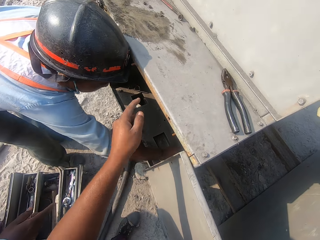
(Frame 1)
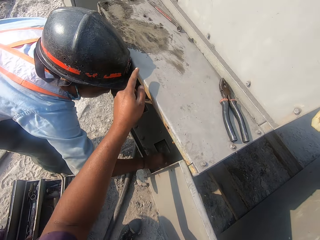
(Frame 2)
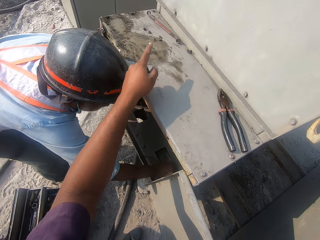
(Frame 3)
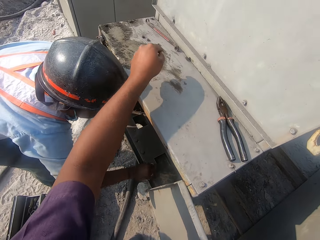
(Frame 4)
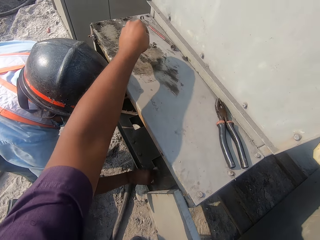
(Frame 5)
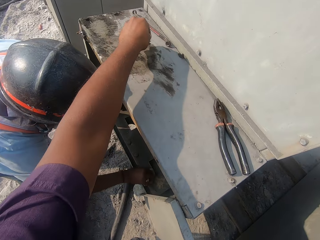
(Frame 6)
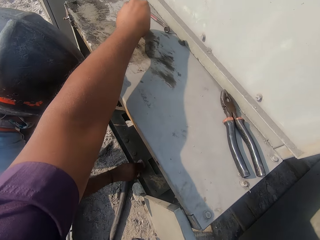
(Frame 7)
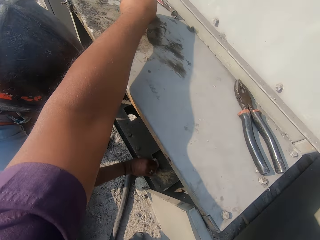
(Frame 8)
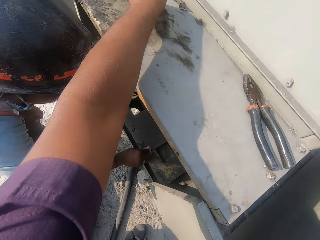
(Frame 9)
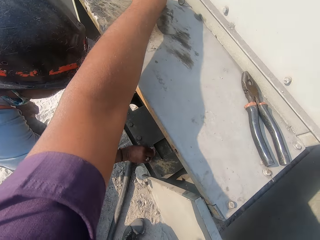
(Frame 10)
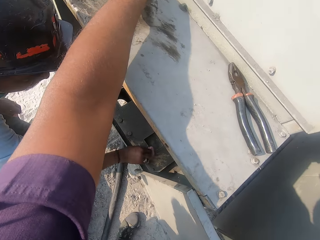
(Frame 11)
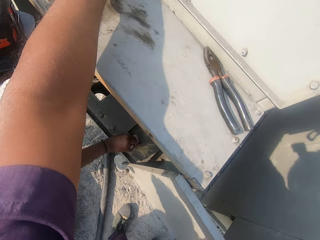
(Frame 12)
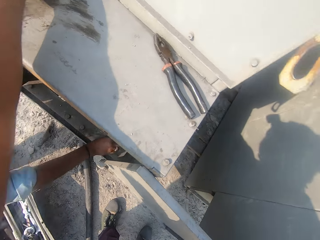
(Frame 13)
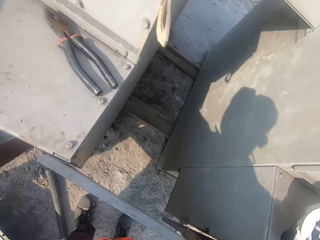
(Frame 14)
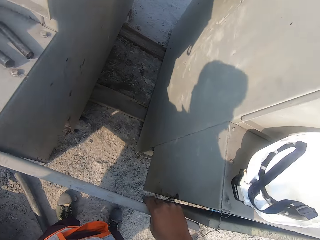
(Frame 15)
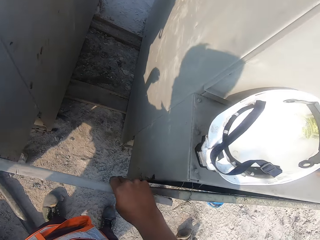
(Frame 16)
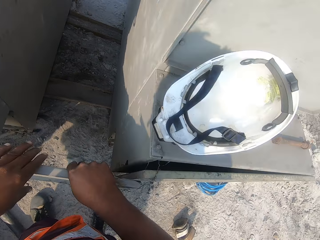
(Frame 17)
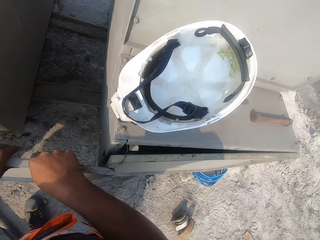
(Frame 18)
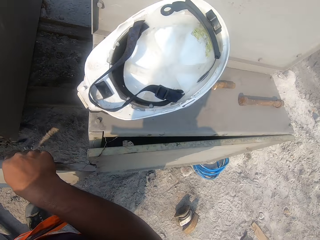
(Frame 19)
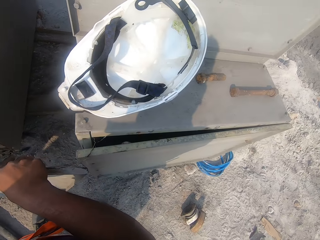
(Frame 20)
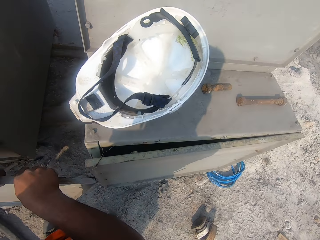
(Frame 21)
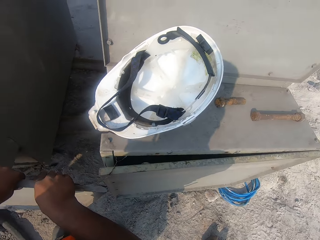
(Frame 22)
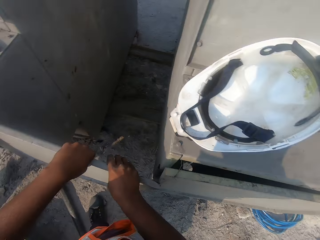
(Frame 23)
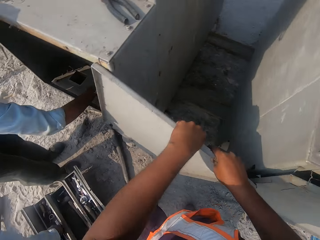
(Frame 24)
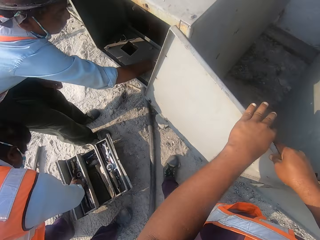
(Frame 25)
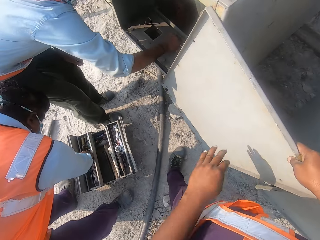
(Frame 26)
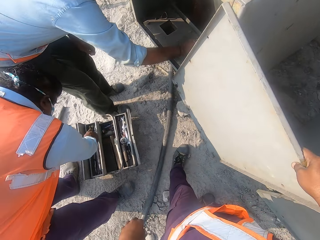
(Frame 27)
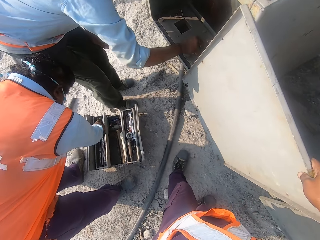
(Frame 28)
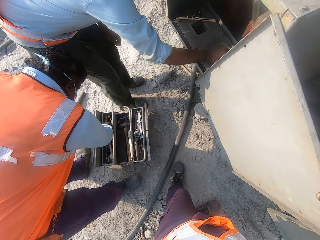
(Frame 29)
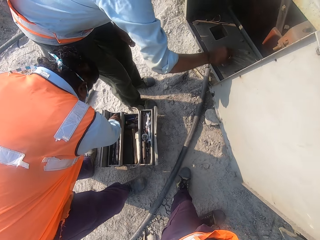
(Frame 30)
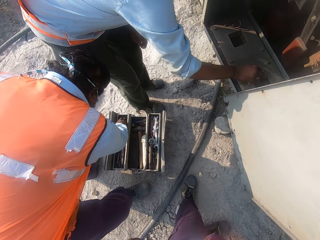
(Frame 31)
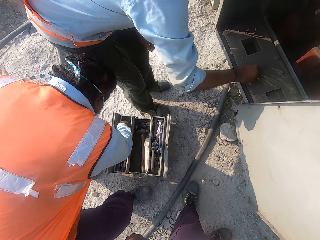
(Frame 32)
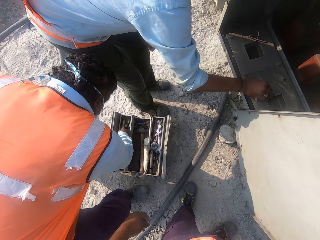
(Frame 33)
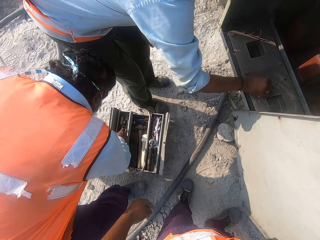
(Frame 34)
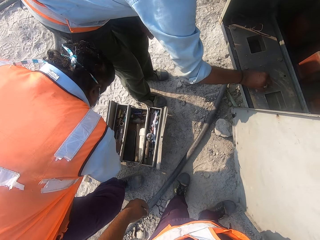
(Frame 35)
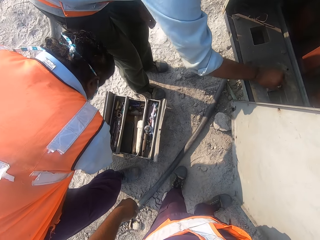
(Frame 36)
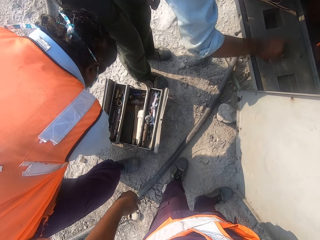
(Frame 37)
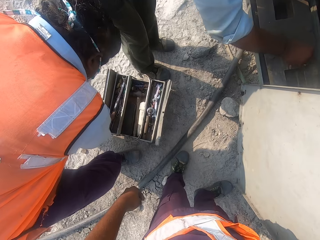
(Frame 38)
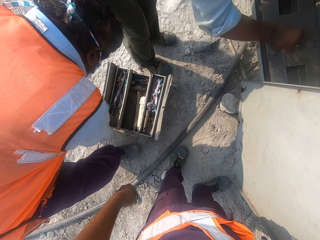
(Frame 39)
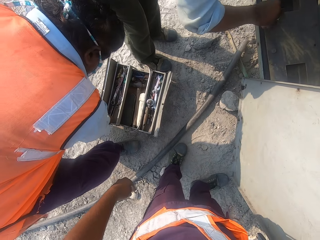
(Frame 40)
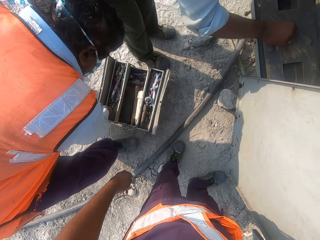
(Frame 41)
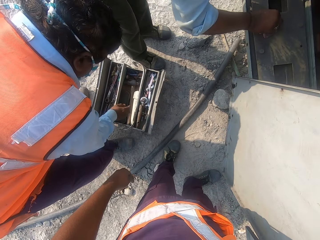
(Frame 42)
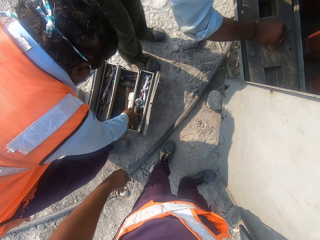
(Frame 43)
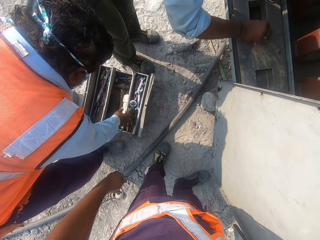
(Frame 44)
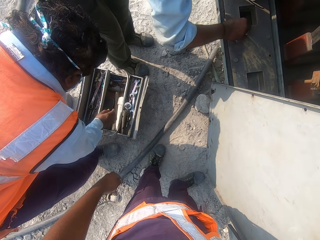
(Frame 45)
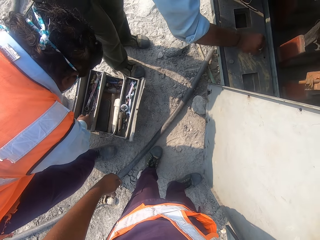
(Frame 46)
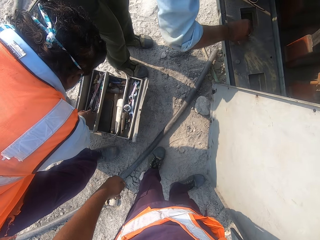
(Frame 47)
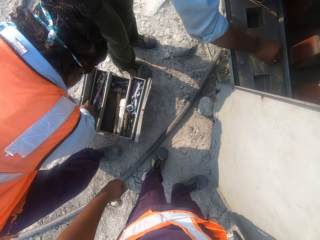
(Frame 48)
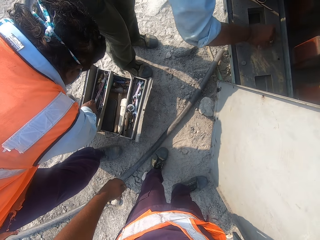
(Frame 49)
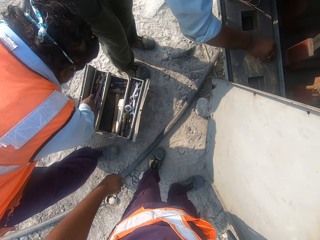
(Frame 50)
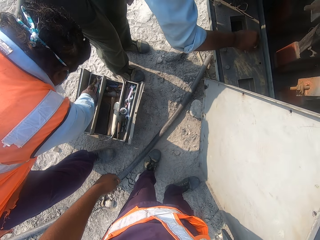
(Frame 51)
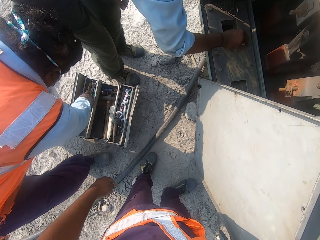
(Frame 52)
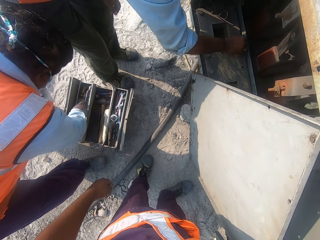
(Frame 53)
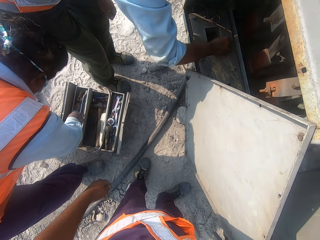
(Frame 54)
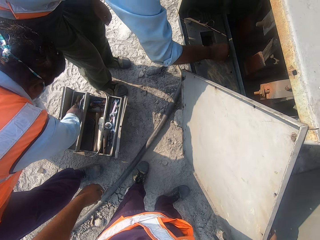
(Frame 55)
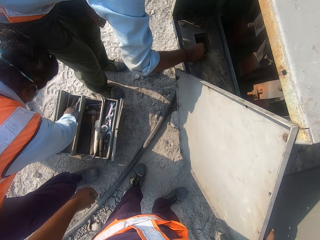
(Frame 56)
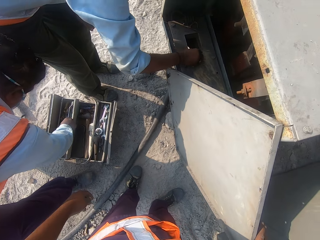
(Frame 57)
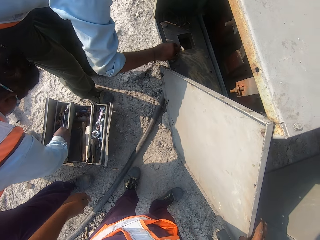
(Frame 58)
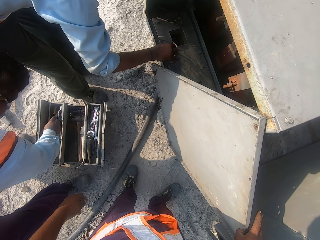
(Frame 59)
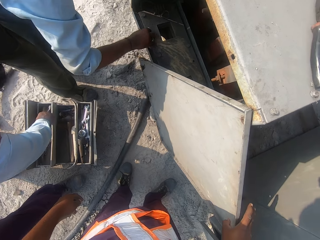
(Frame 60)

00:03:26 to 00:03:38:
The camera wearer picks up a bolt on top of the ventilation housing. A man looks inside the tool box.

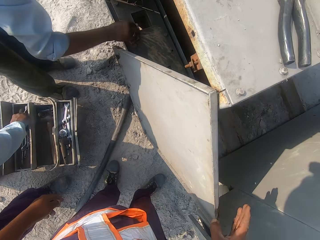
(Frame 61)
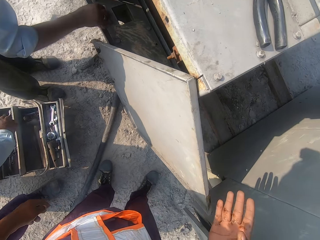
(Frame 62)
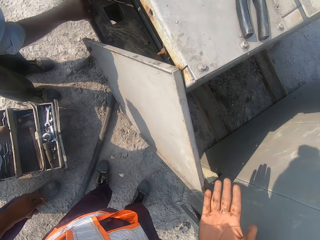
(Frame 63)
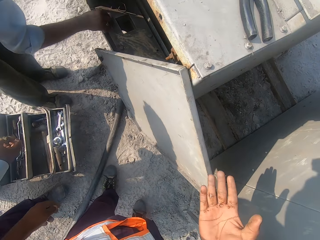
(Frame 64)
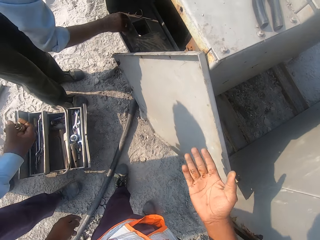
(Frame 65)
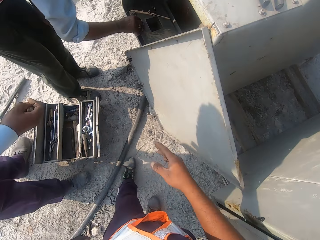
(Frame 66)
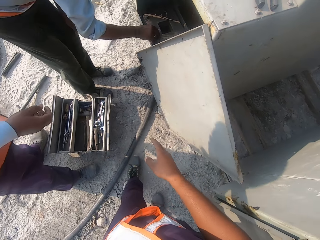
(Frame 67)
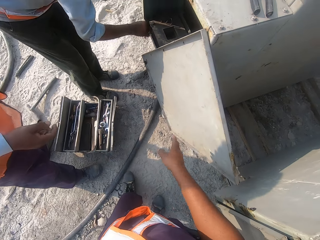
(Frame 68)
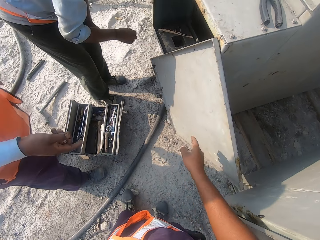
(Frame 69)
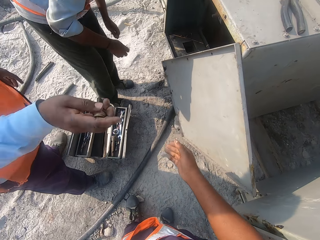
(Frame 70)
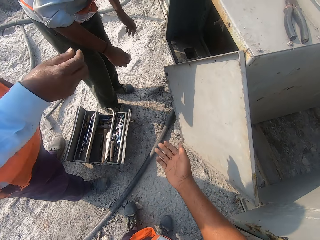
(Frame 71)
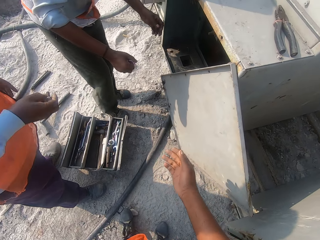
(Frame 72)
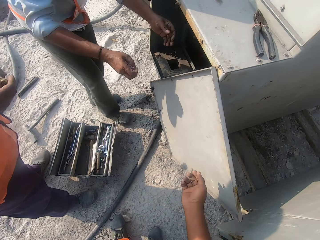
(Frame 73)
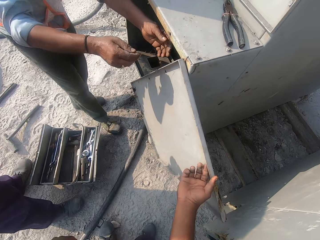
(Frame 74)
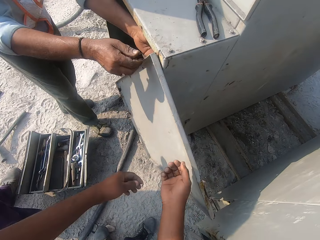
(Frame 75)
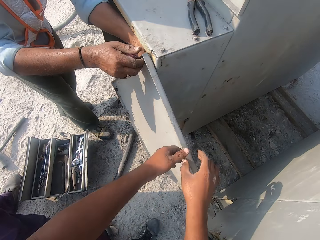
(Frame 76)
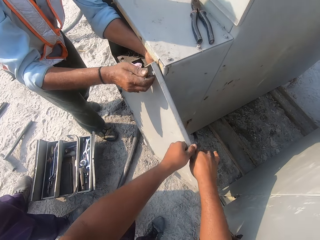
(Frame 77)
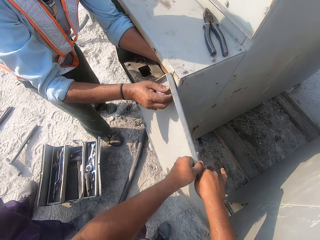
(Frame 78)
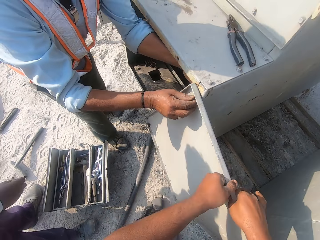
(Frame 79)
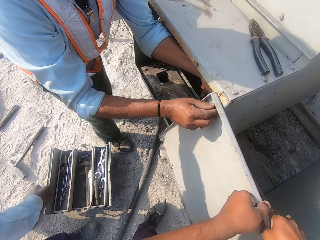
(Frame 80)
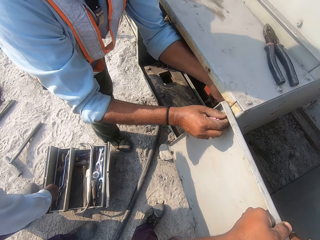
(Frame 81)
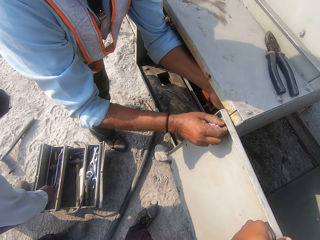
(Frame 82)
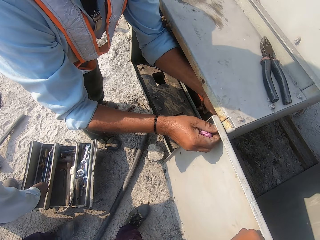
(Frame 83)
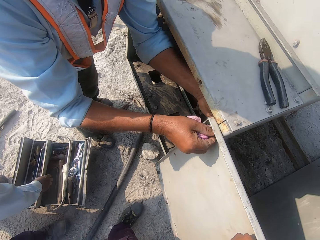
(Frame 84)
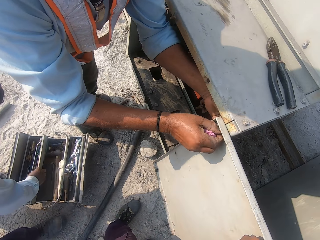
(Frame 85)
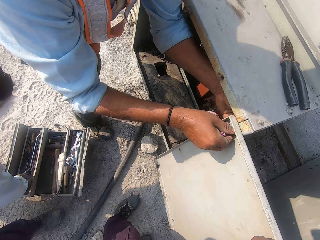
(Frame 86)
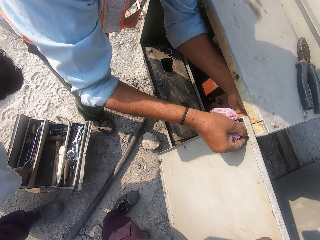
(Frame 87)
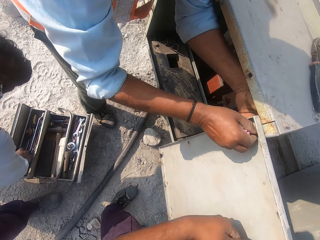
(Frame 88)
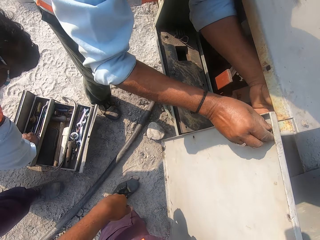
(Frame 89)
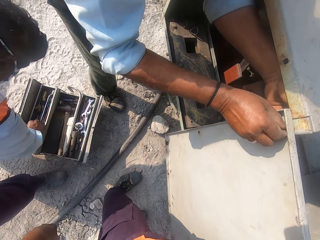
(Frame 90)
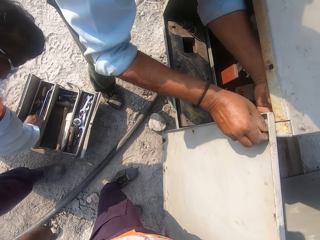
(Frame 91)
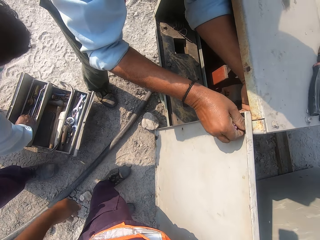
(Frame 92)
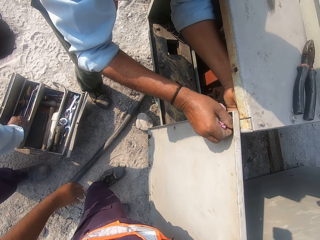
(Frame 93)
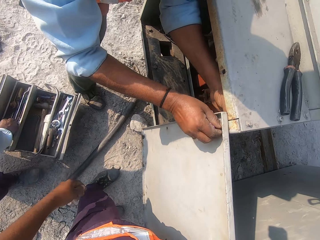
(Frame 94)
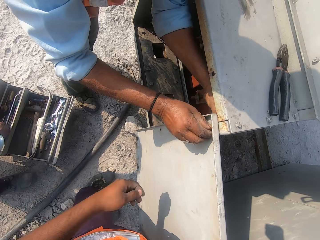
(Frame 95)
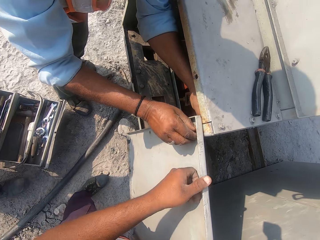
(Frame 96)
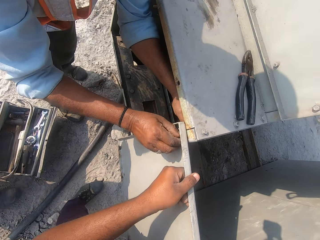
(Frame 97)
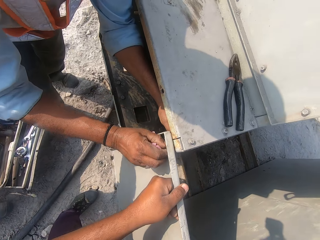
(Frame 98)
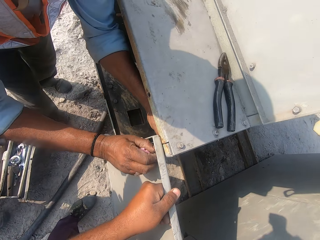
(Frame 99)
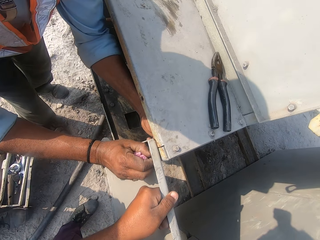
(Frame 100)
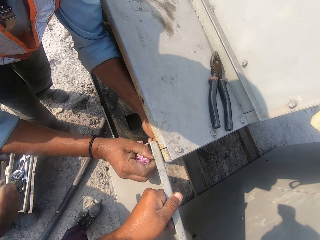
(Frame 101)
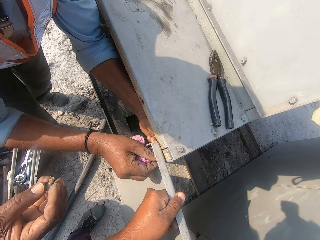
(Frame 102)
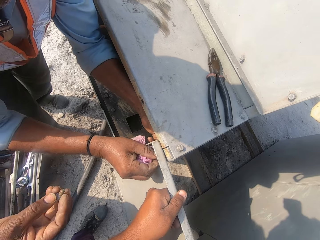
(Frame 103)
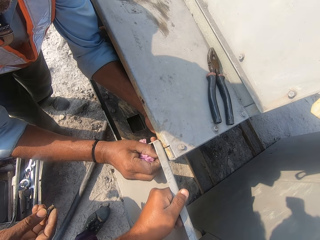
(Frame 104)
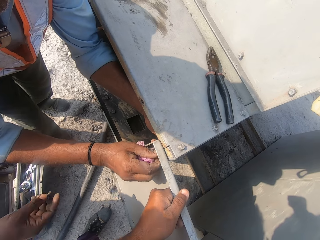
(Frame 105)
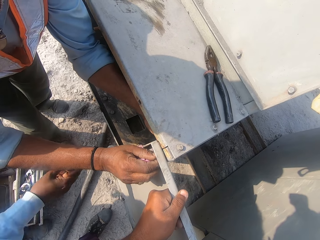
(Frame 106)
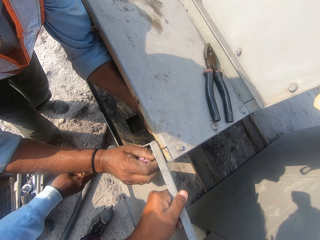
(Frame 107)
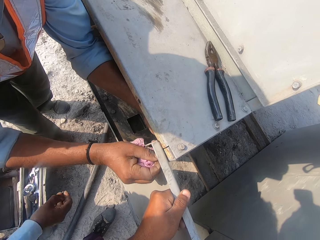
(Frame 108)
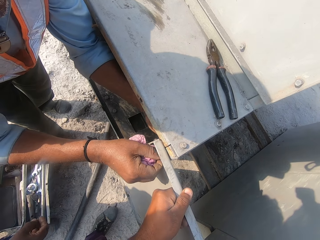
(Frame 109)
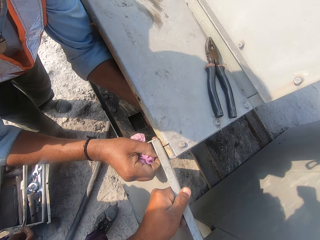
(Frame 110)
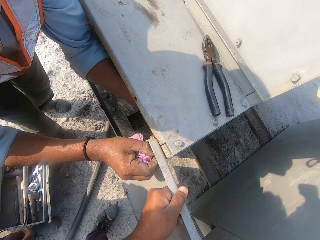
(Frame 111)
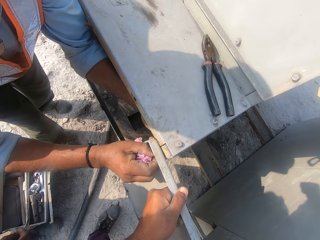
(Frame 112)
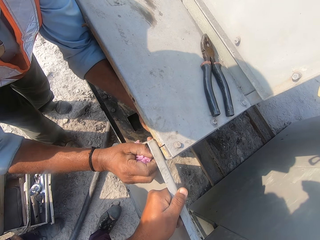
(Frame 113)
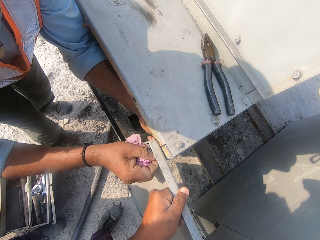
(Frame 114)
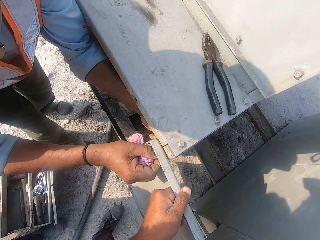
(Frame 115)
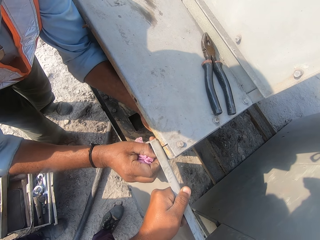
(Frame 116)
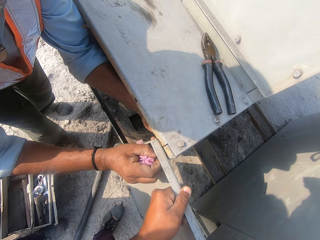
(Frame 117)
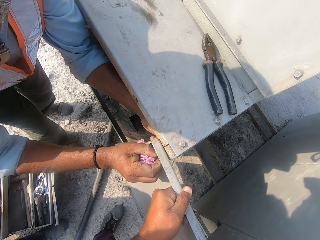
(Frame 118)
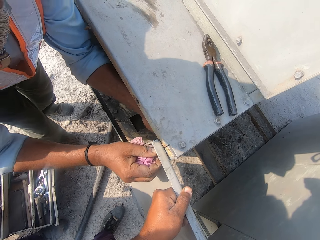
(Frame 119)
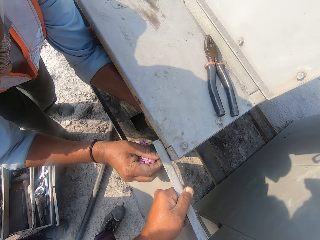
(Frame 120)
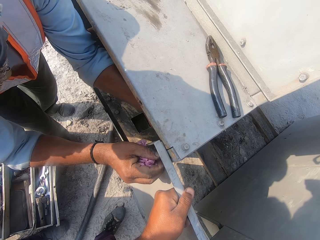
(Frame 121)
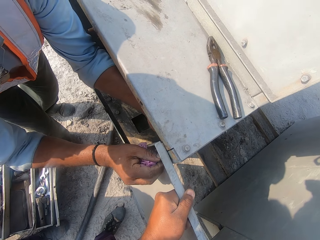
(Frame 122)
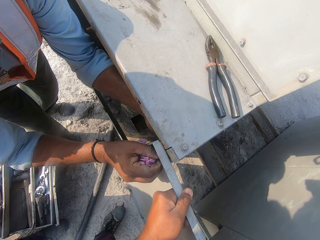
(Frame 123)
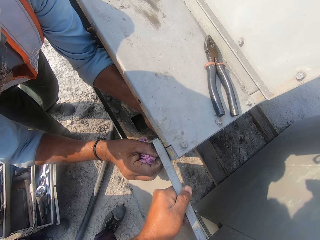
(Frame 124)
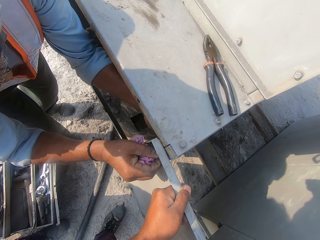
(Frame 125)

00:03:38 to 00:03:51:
The camera wearer holds the regatron power supply back part. A man holds the bolt to the ventilation housing cover.
